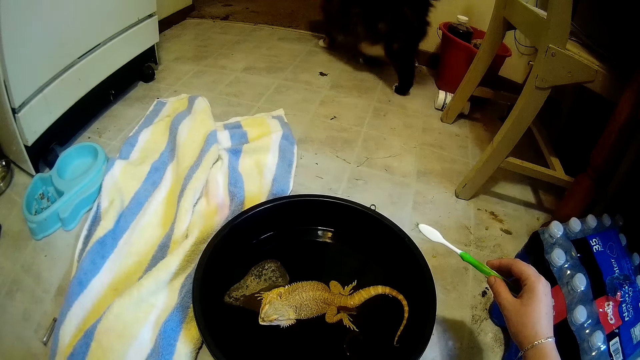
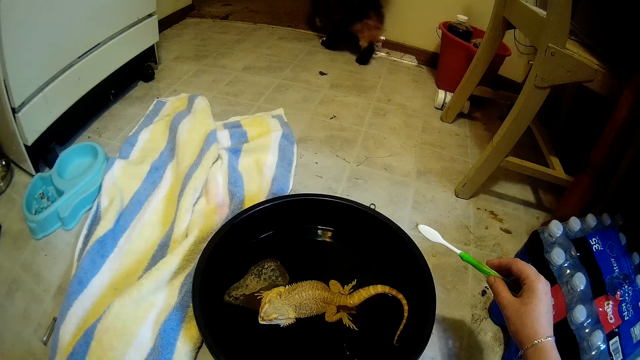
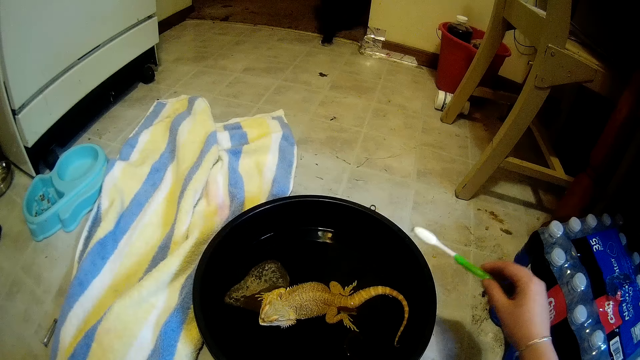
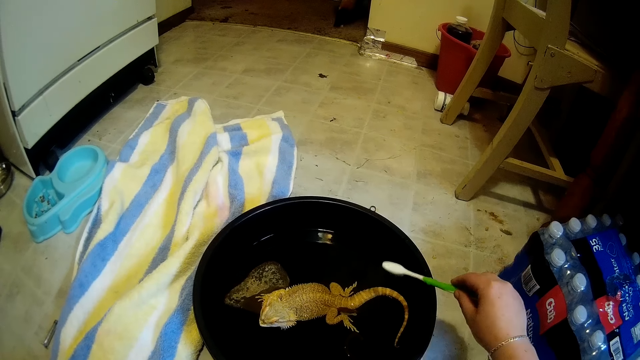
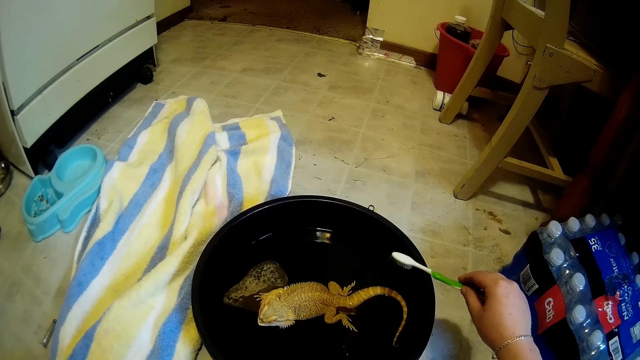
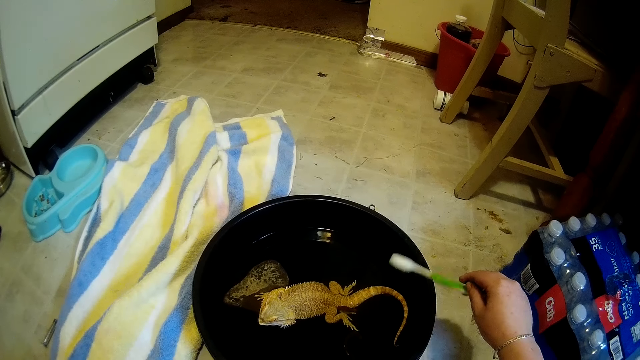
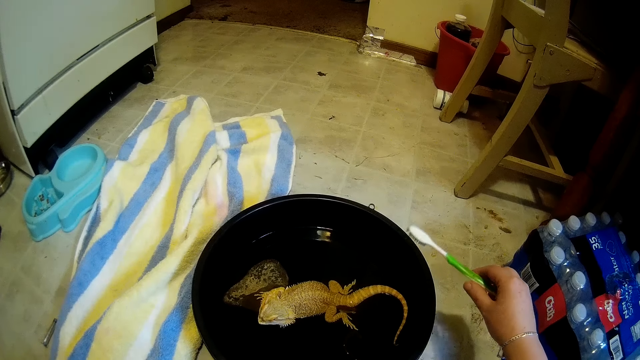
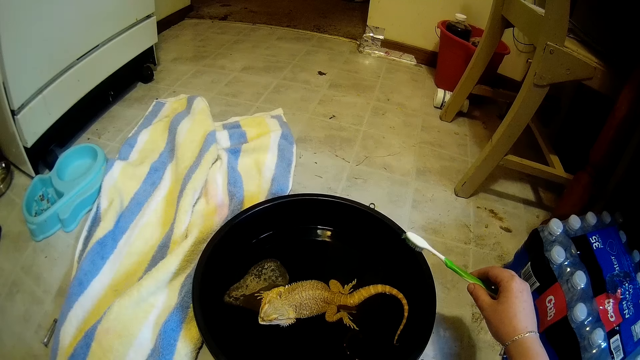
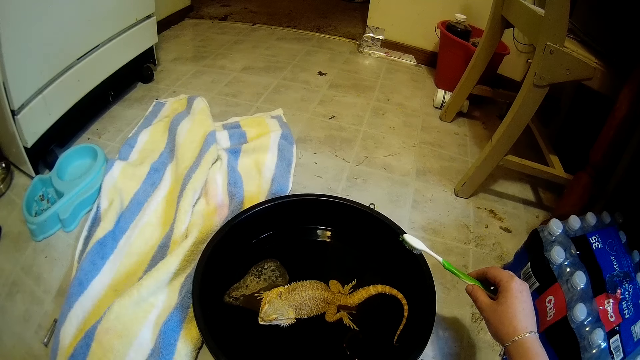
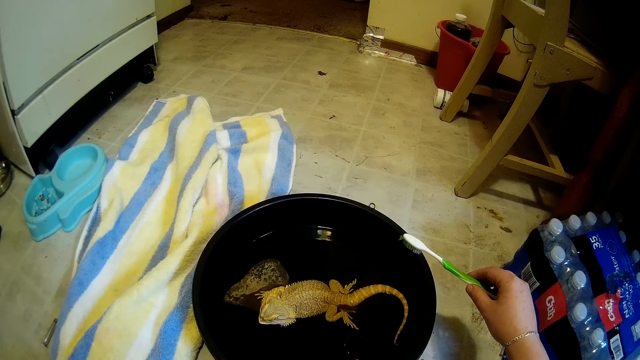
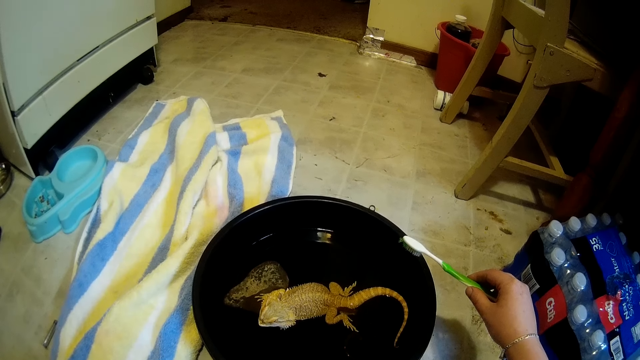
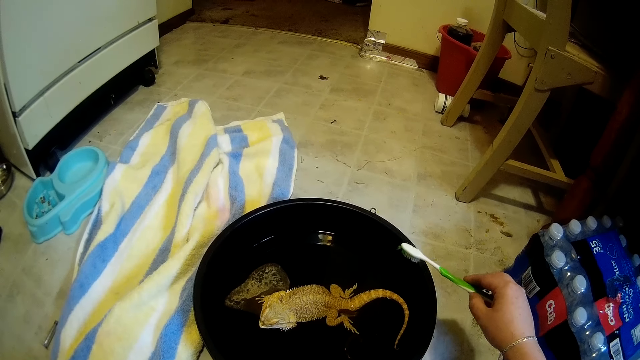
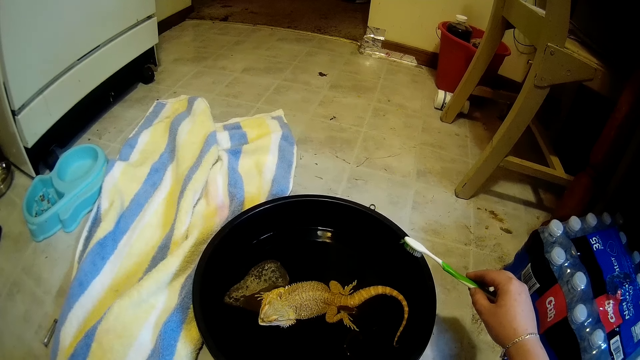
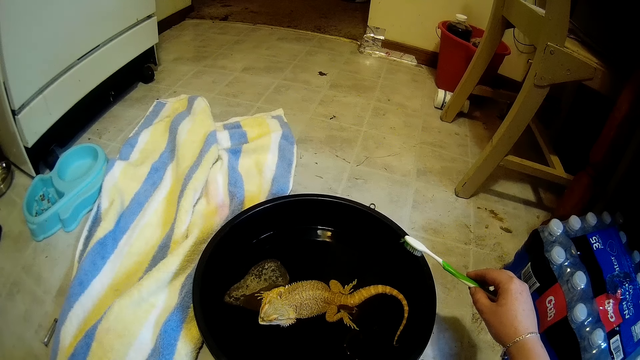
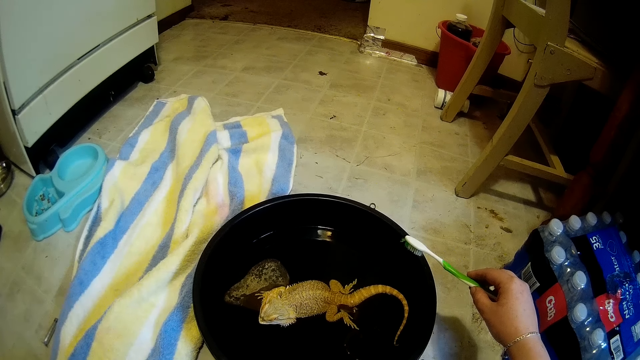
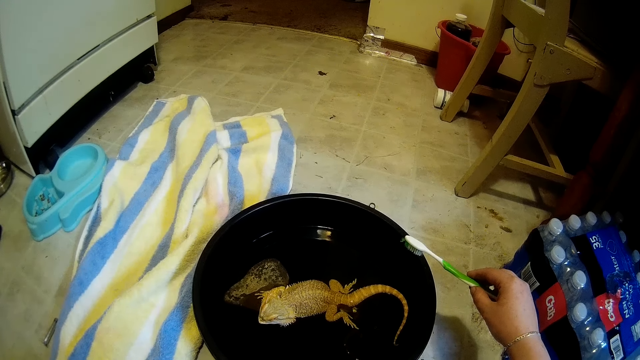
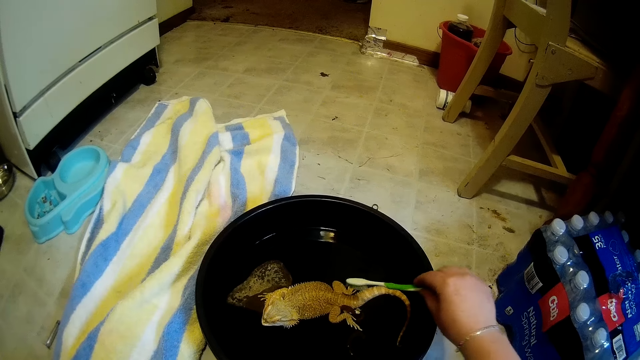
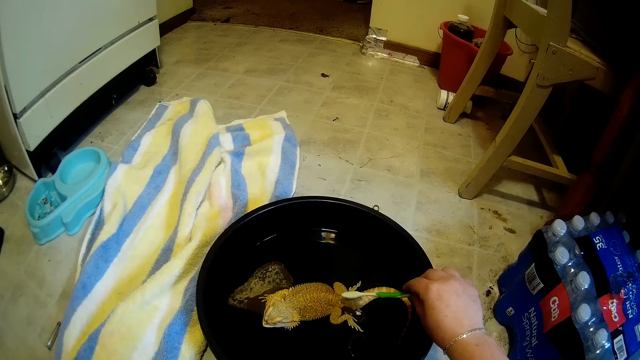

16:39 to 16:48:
The camera wearer looks at the chameleon.

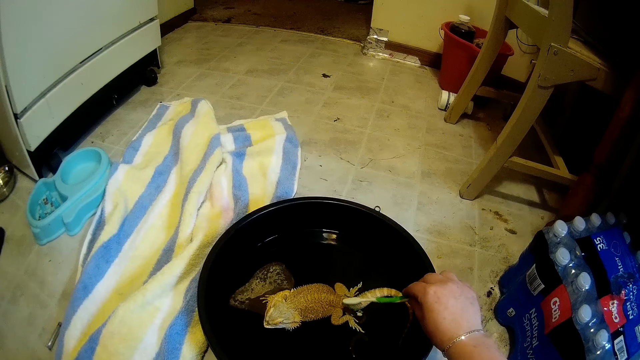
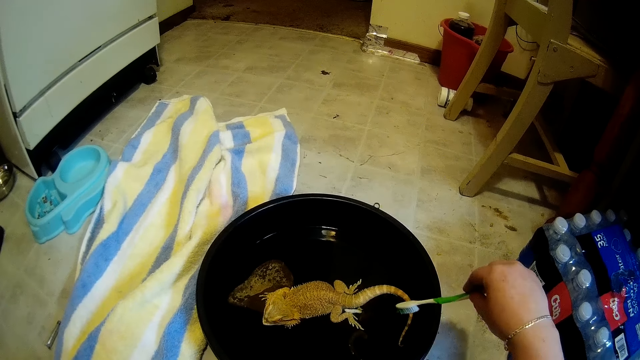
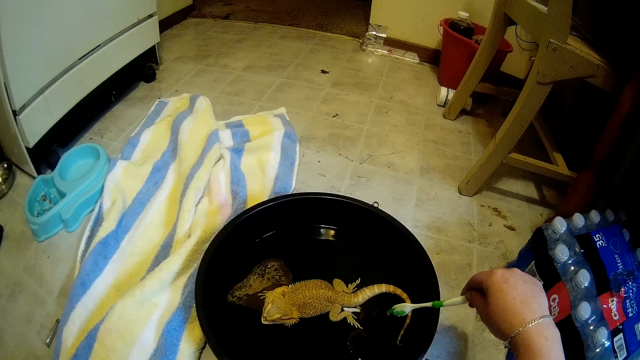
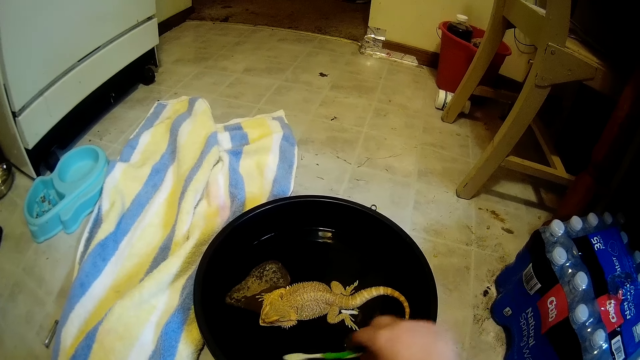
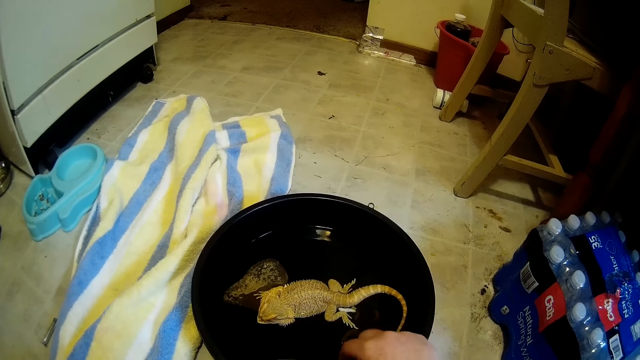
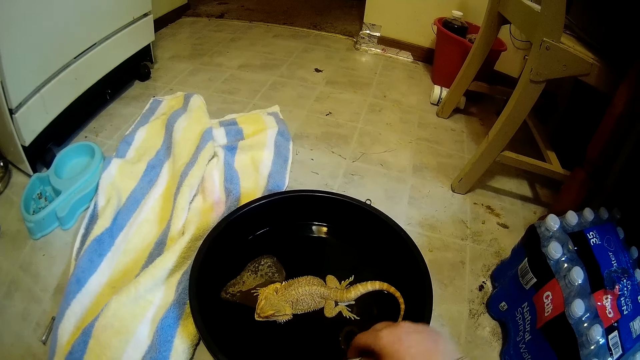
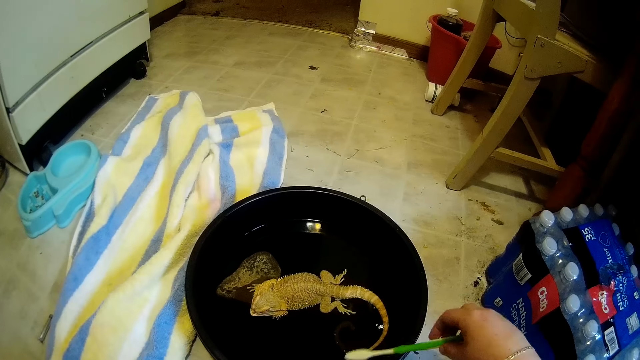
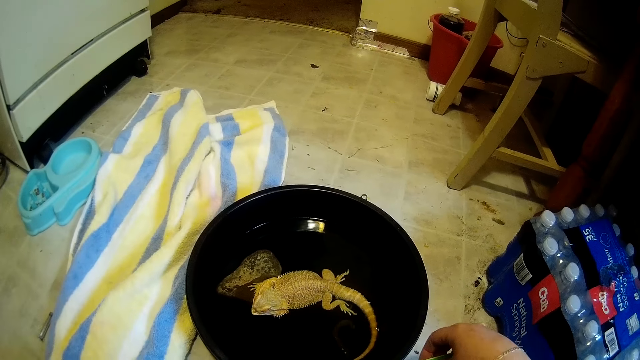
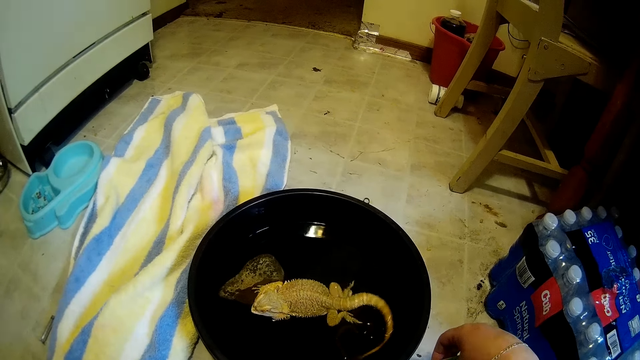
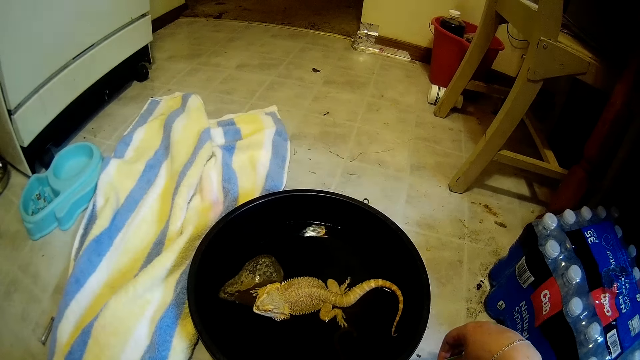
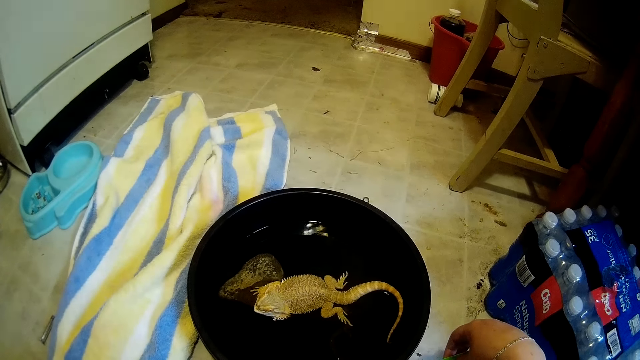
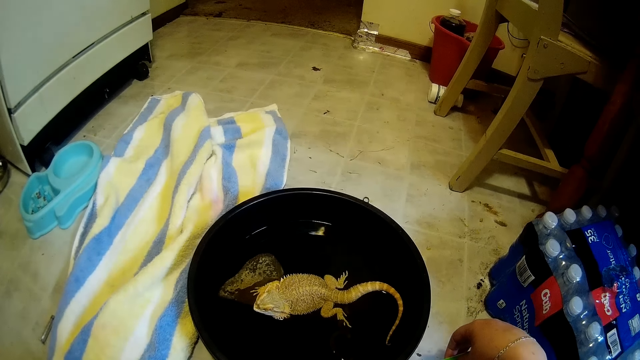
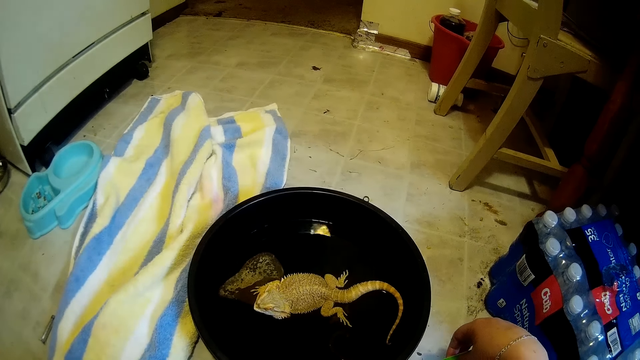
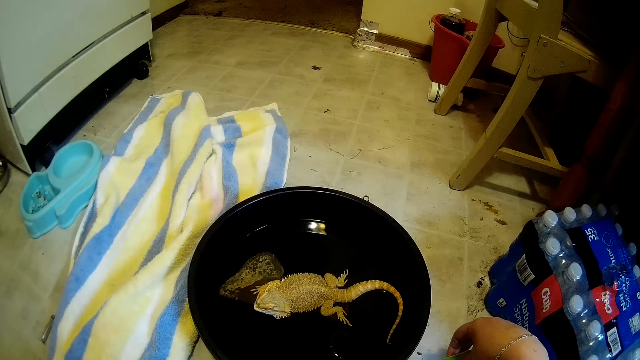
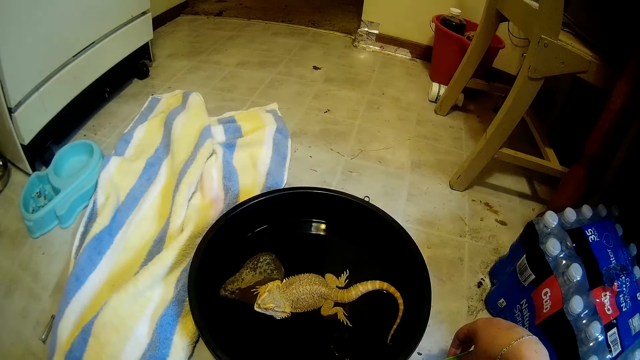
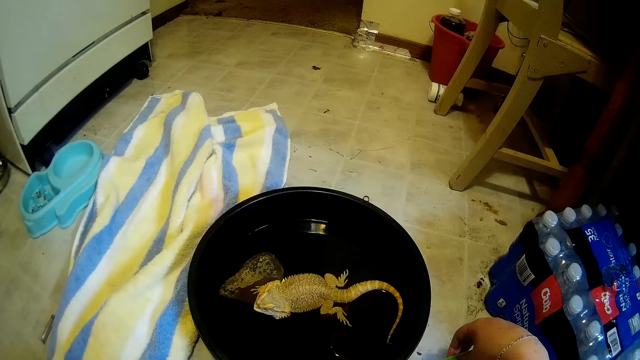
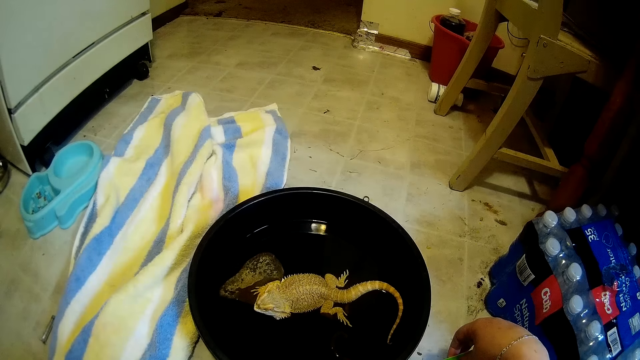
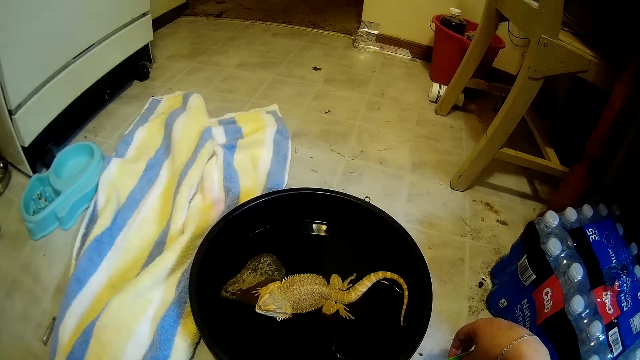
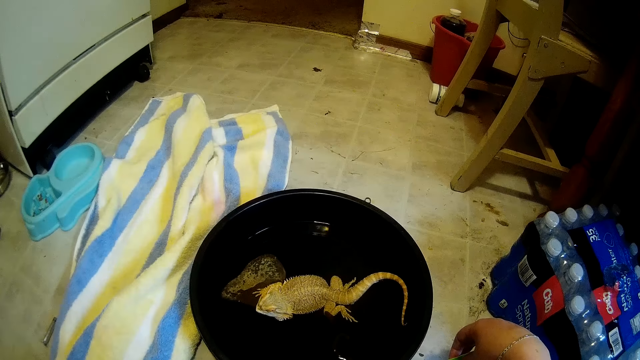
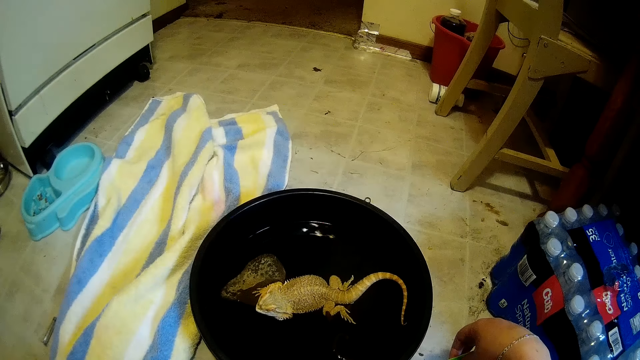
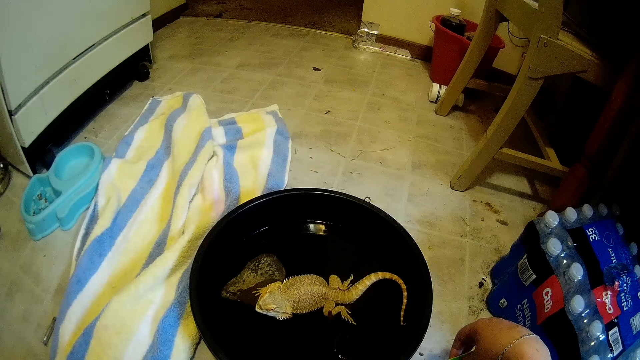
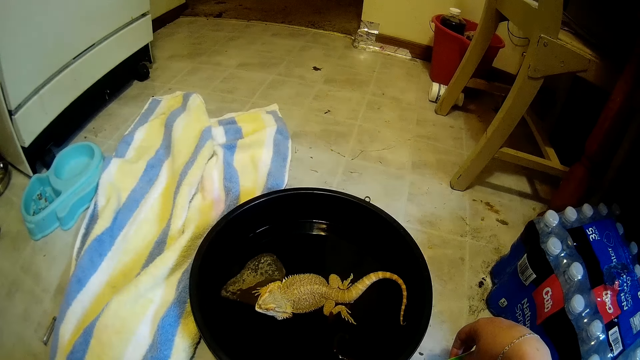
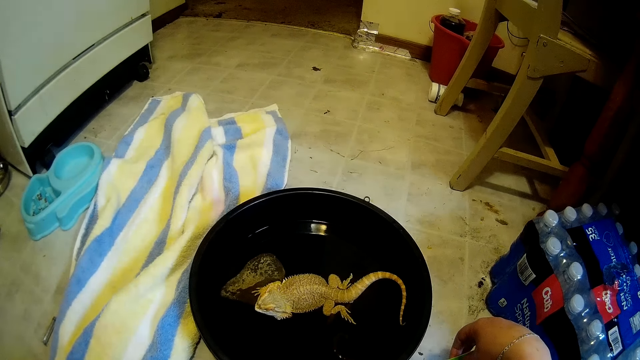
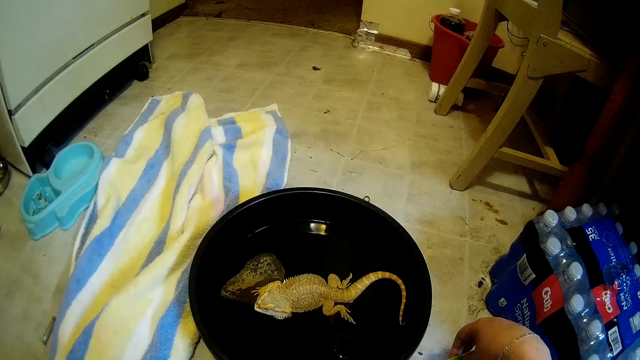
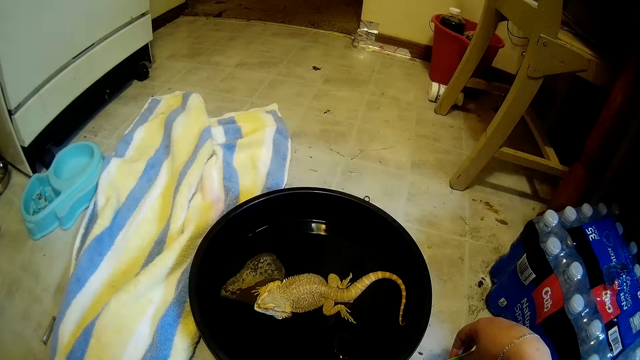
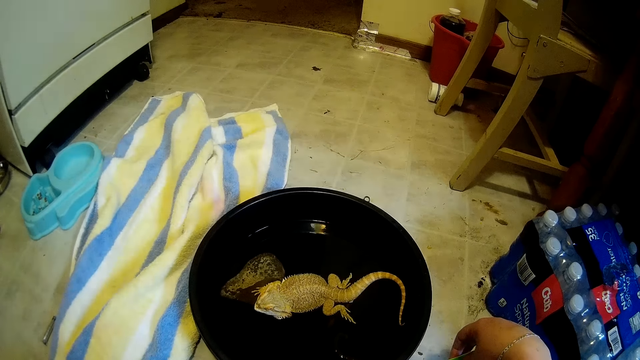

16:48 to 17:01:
The camera wearer brushes off some poop from the bearded dragon lizard or chameleon with the brush. They rinse the brush in the bowl and move their hand. They look at the chameleon.
